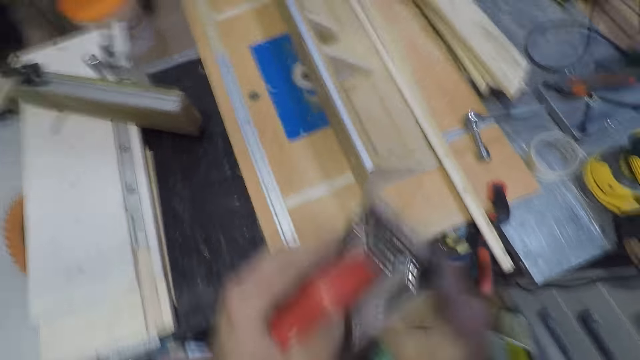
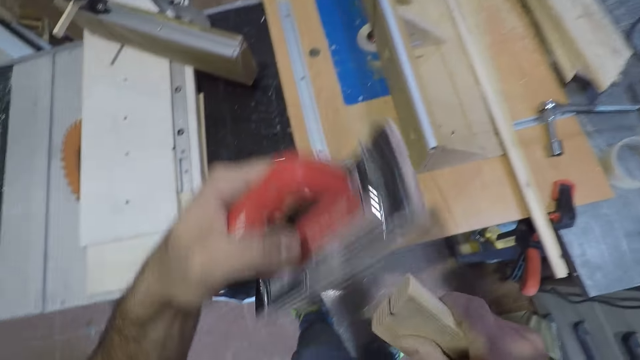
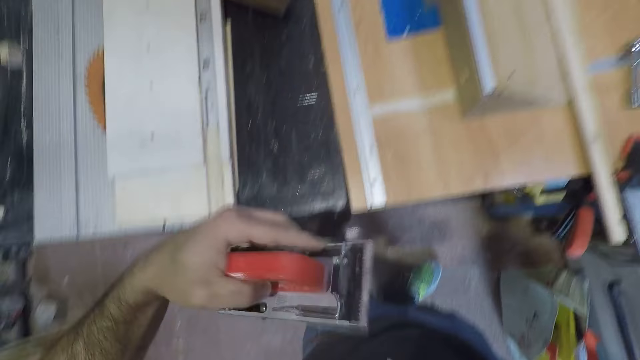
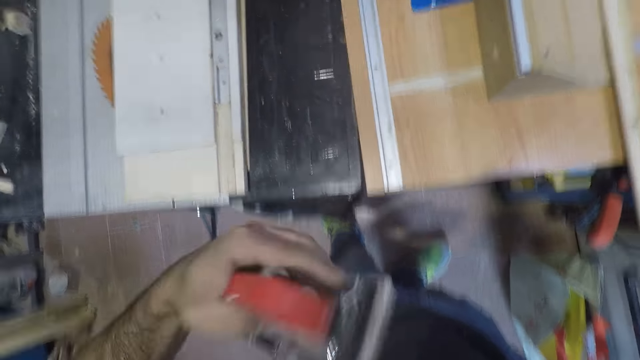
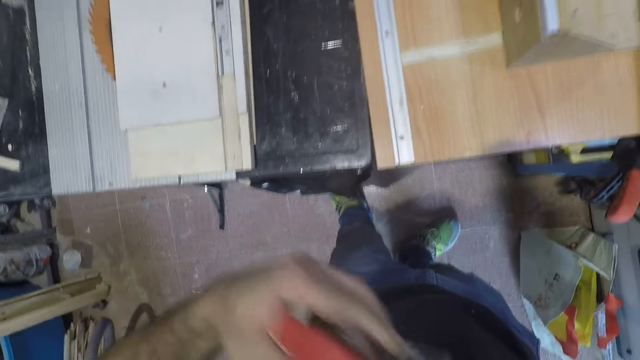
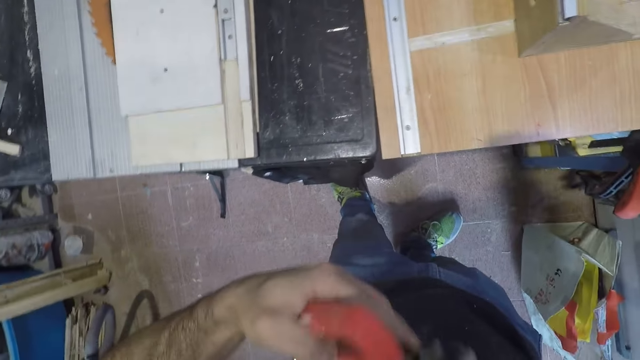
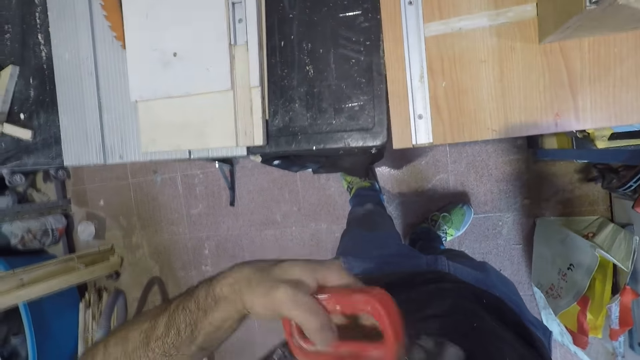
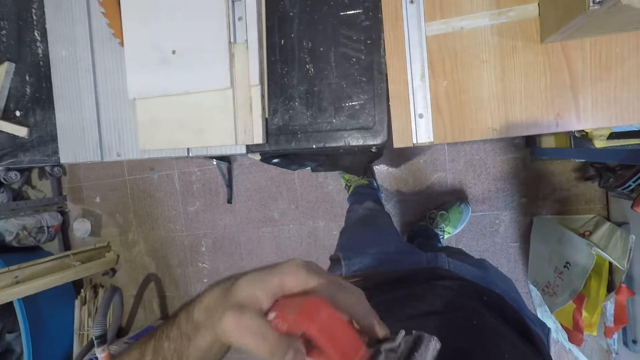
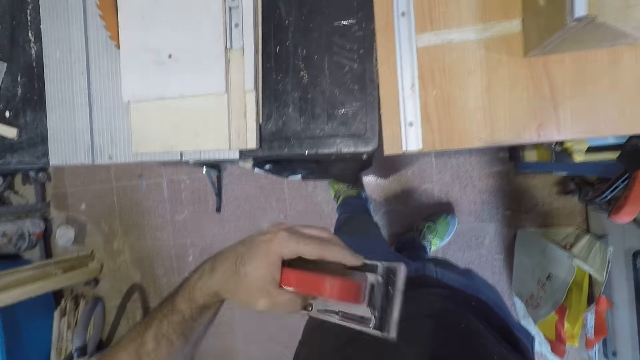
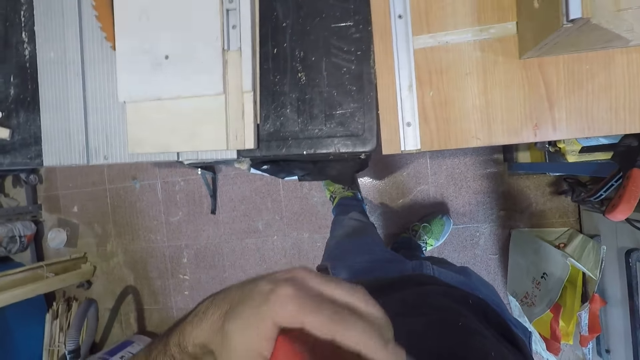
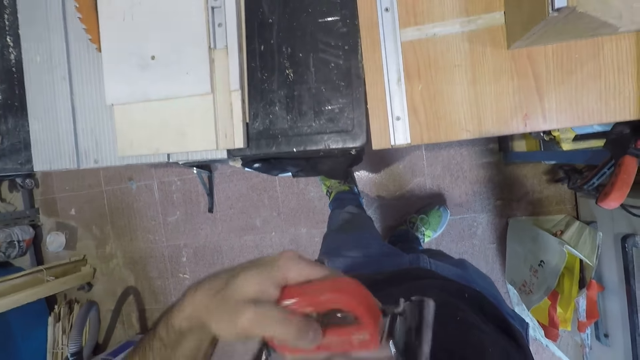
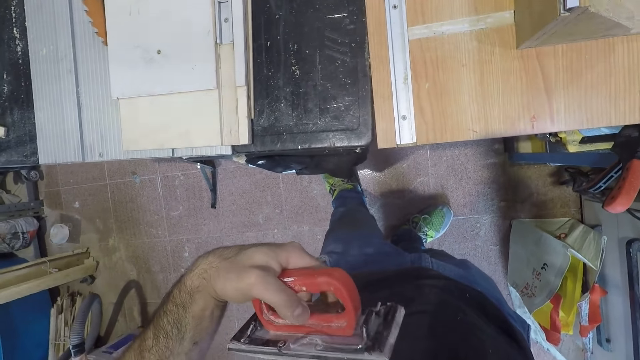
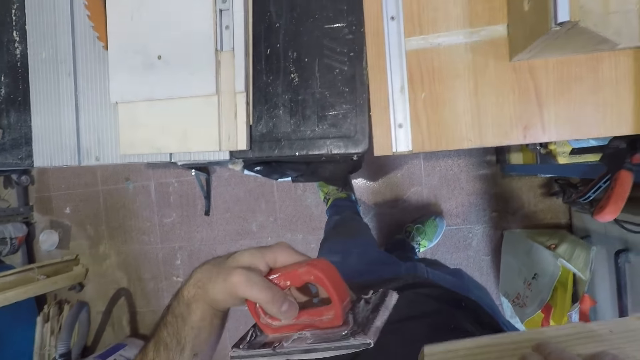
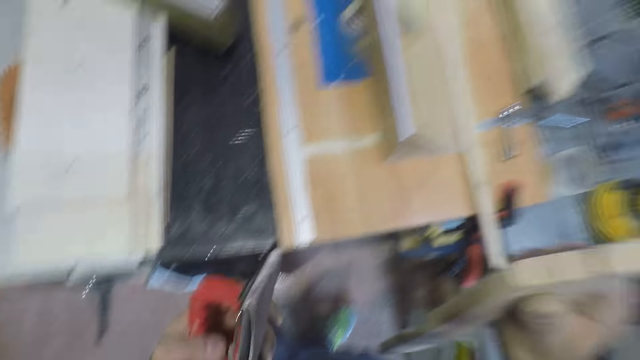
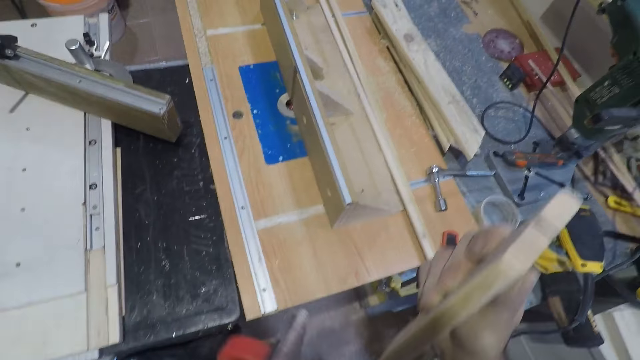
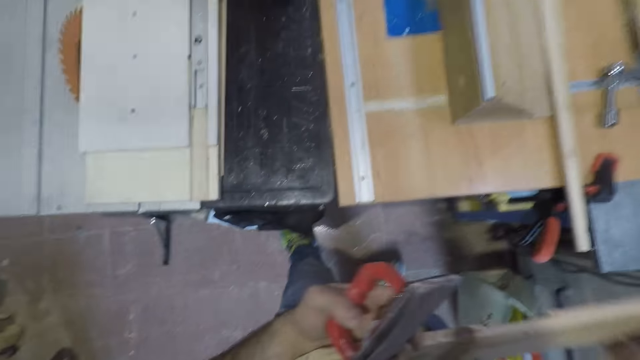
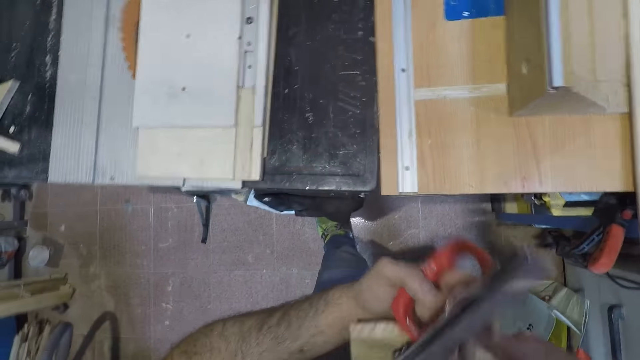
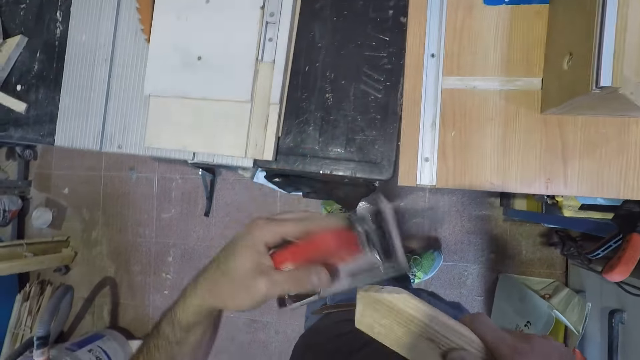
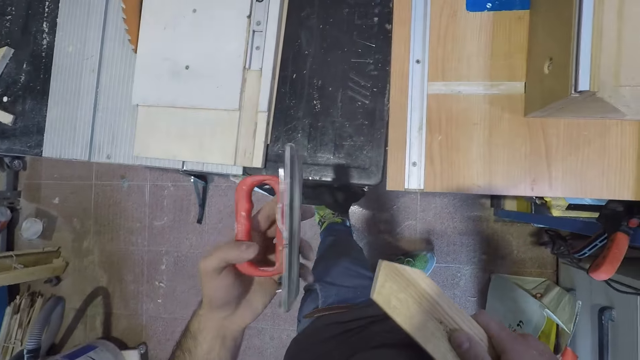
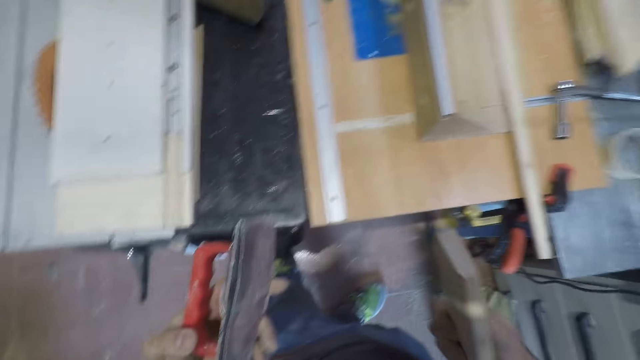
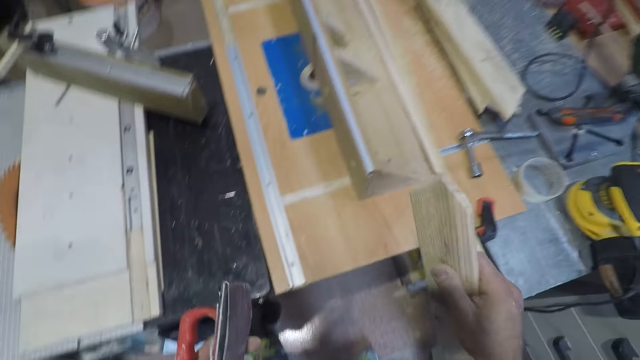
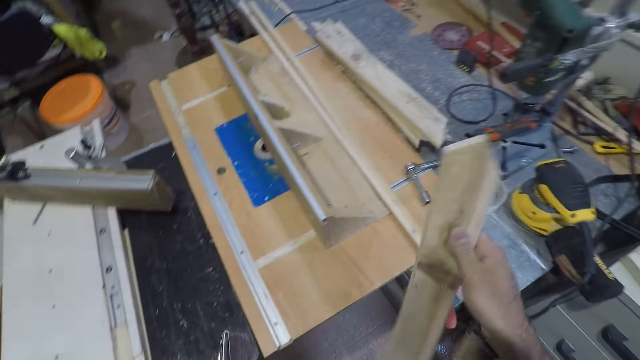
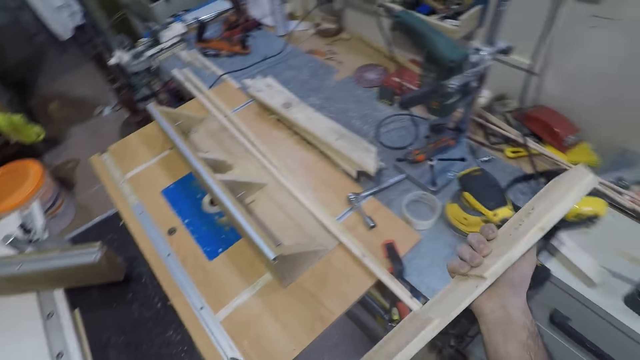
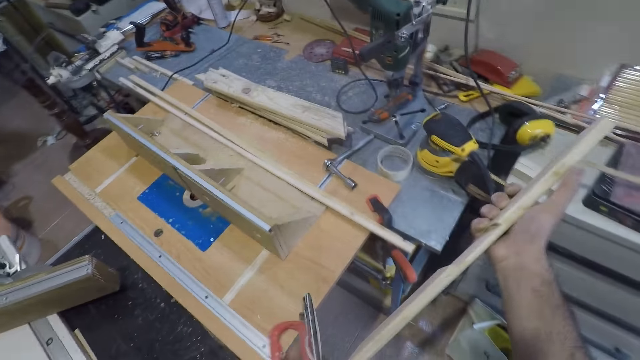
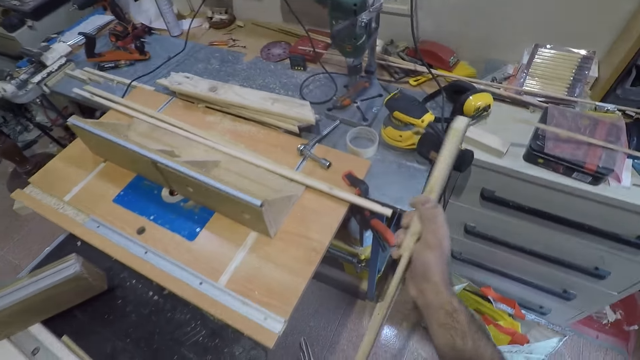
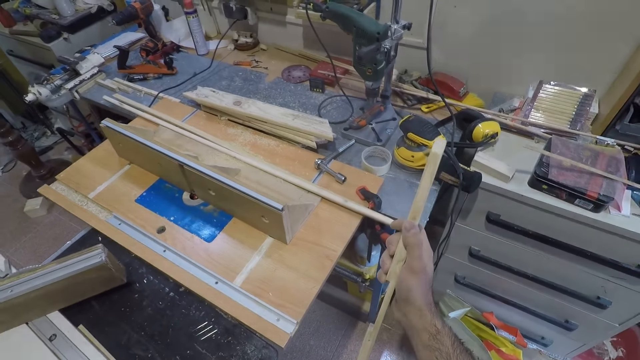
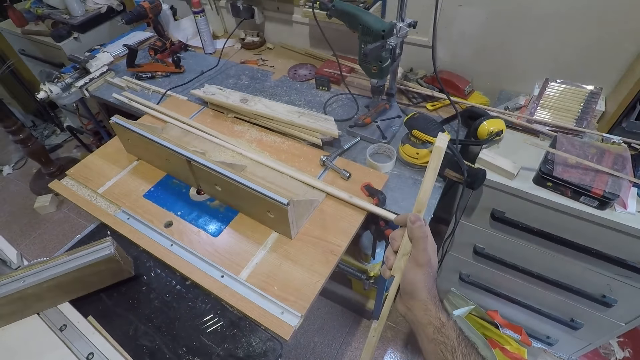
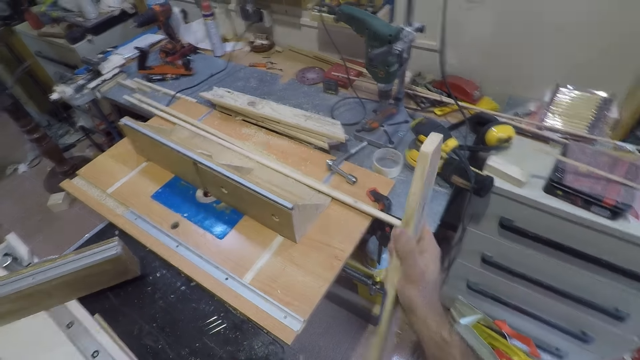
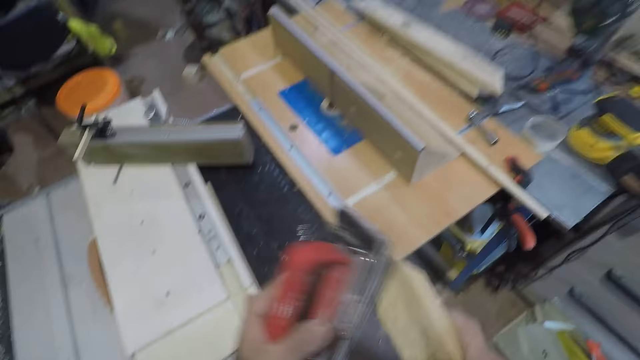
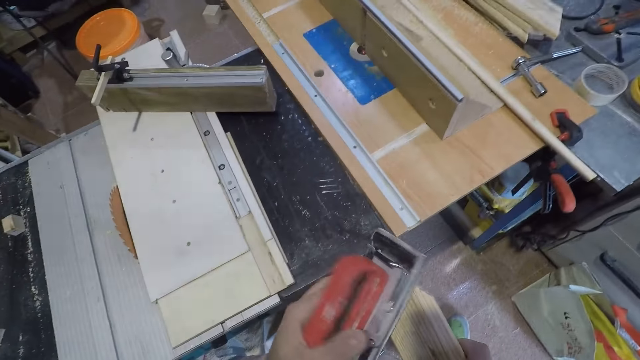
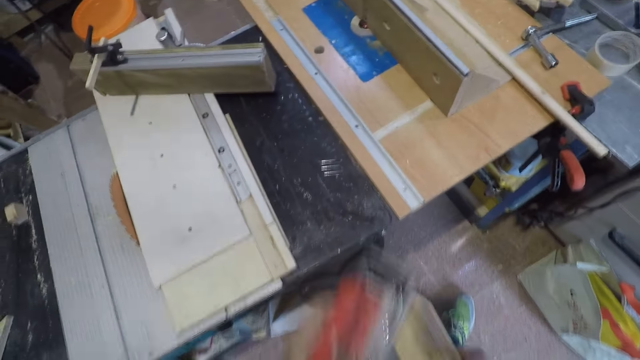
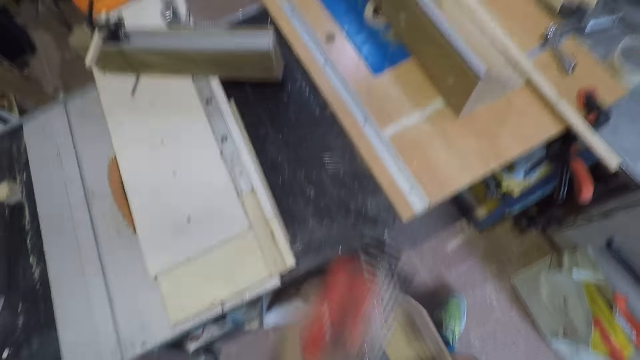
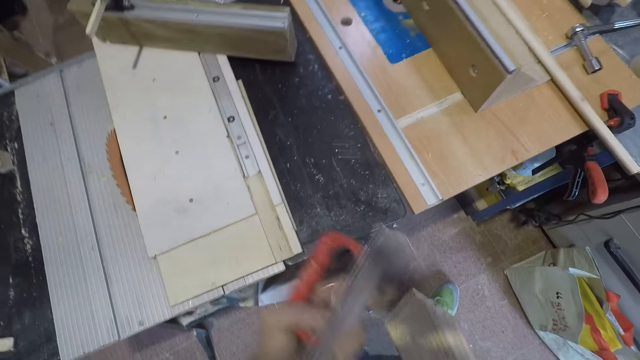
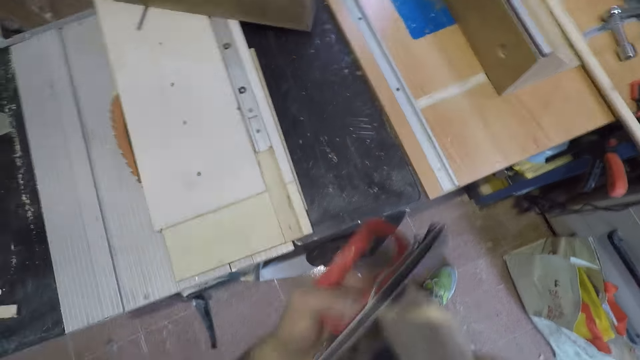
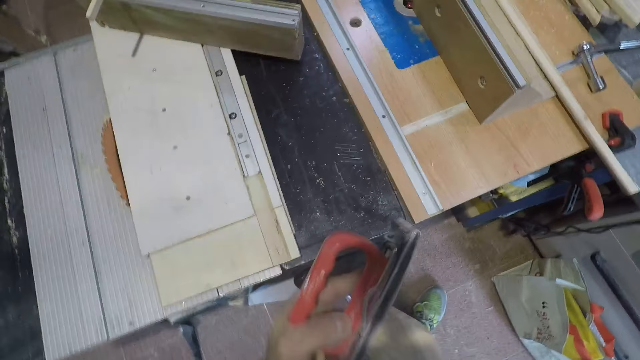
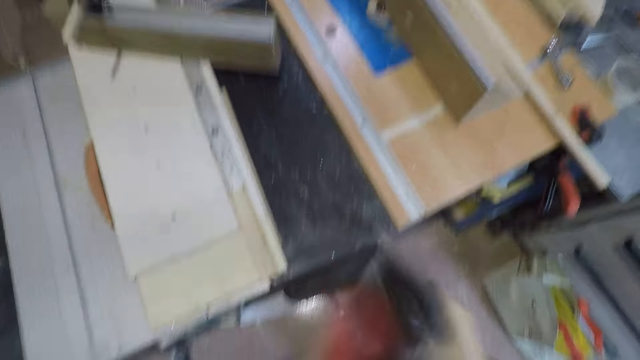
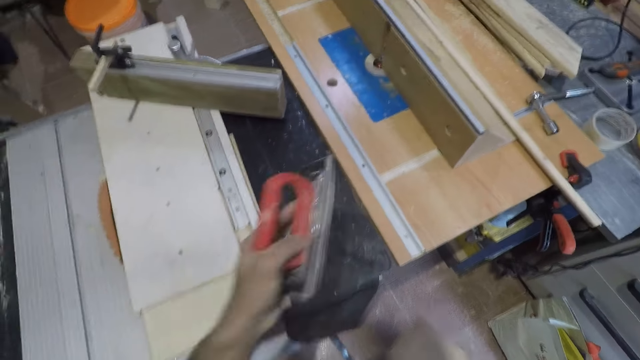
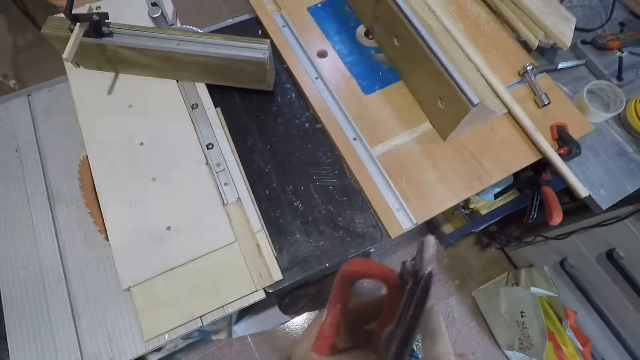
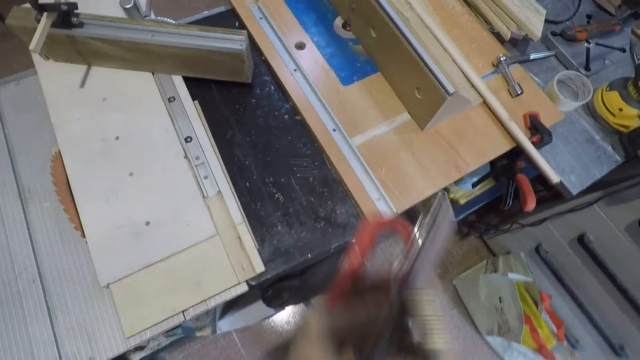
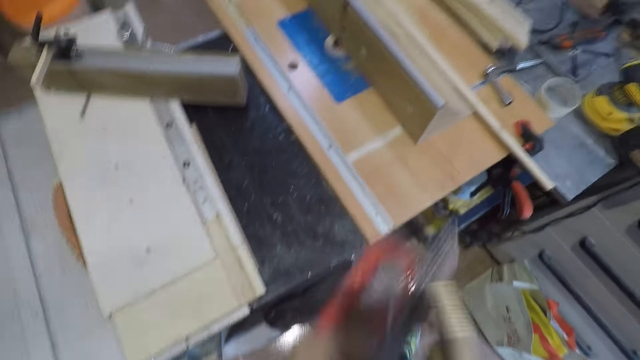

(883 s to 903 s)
The camera wearer turns the wood around. He stops brushing the wood. He examines the wood. He brushes the wood with the brush in his left hand.
